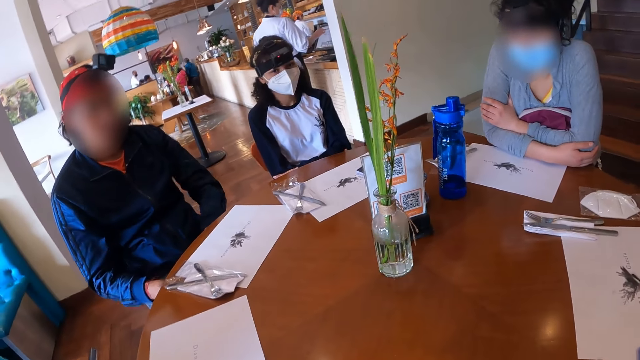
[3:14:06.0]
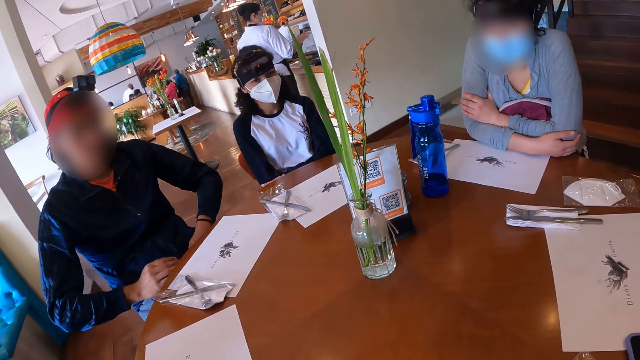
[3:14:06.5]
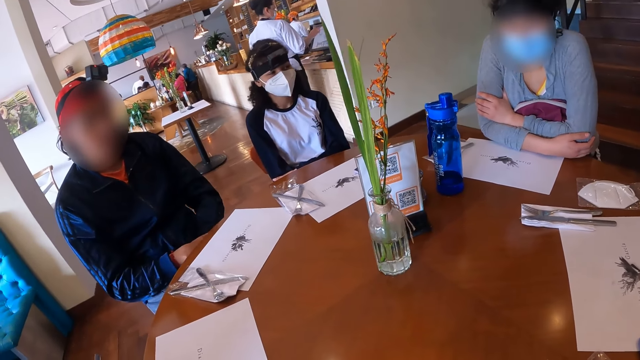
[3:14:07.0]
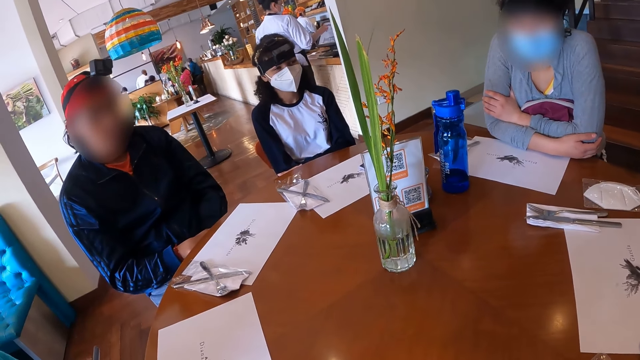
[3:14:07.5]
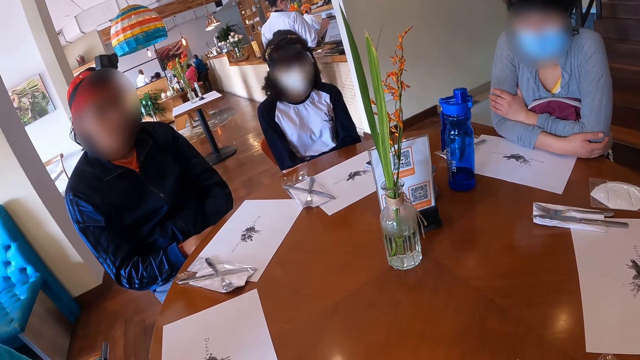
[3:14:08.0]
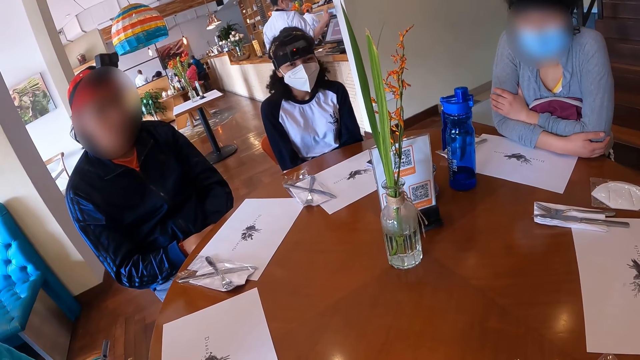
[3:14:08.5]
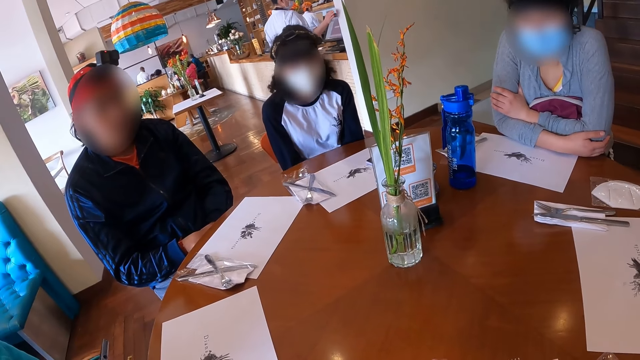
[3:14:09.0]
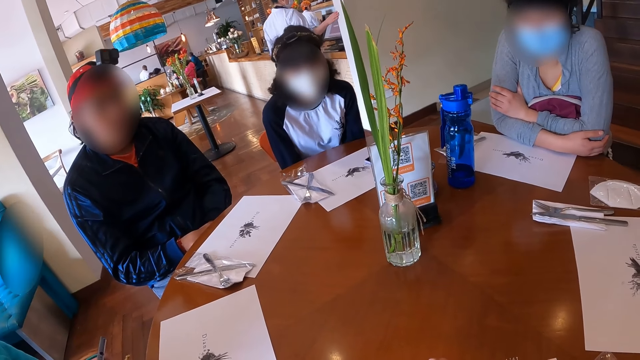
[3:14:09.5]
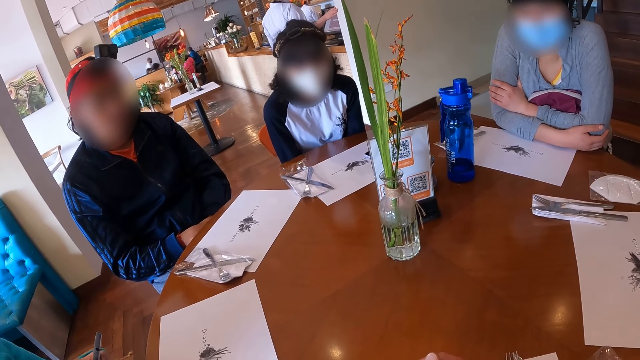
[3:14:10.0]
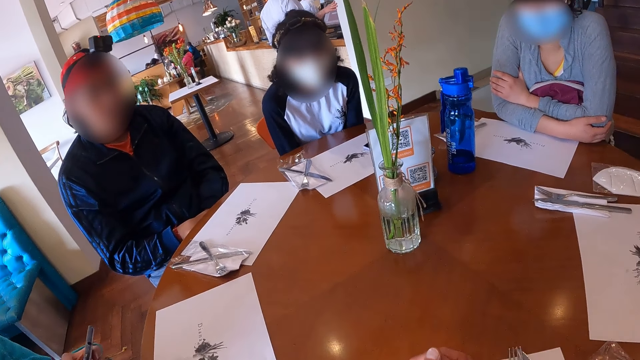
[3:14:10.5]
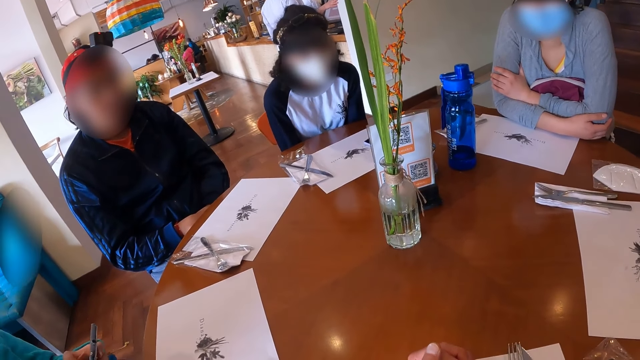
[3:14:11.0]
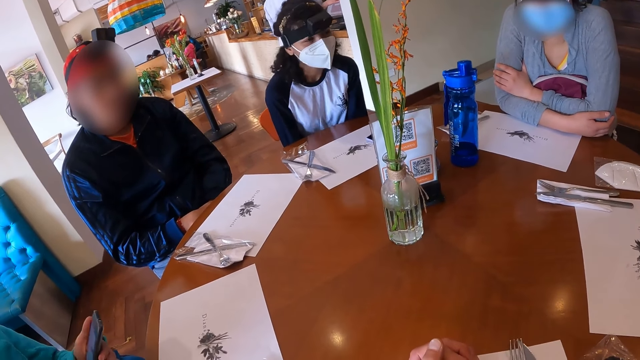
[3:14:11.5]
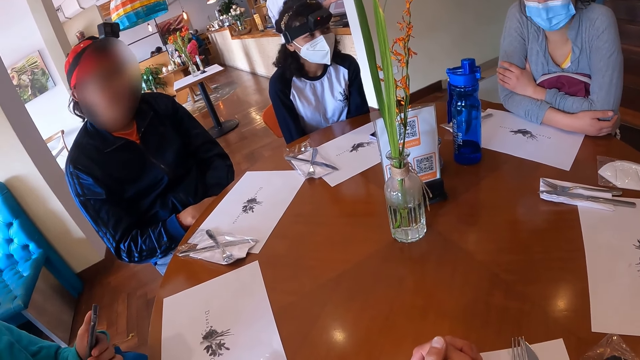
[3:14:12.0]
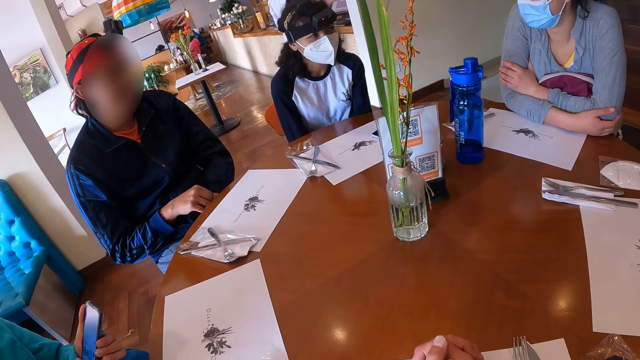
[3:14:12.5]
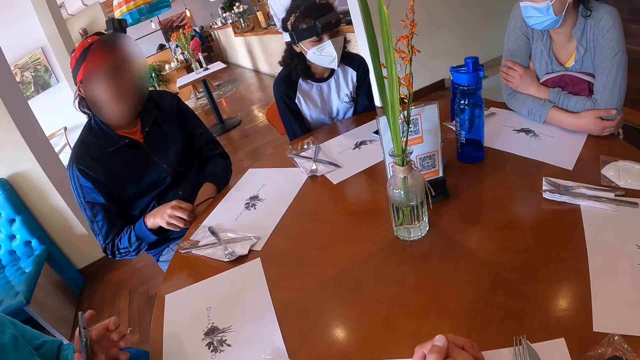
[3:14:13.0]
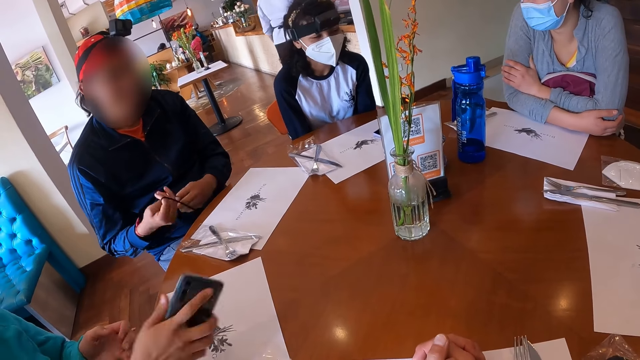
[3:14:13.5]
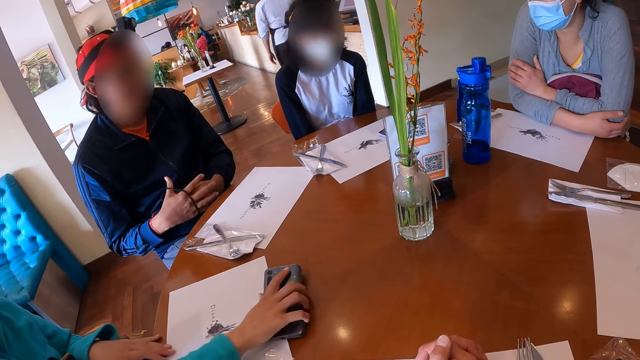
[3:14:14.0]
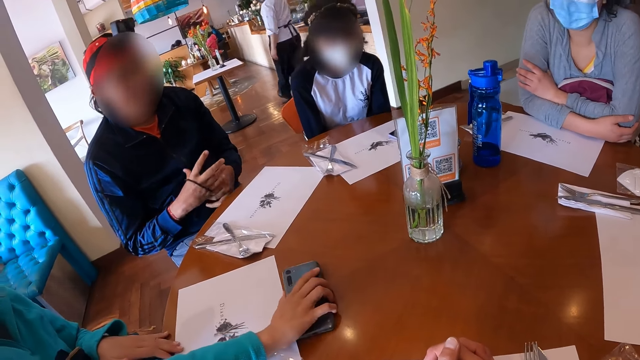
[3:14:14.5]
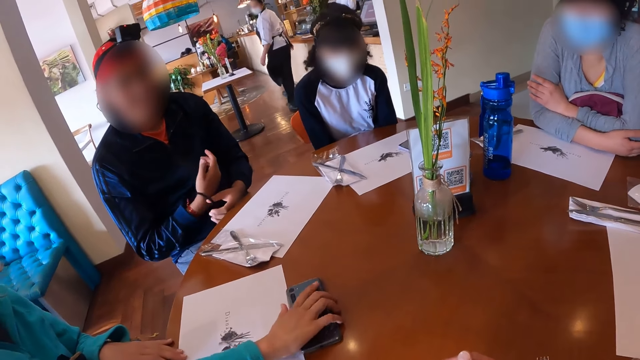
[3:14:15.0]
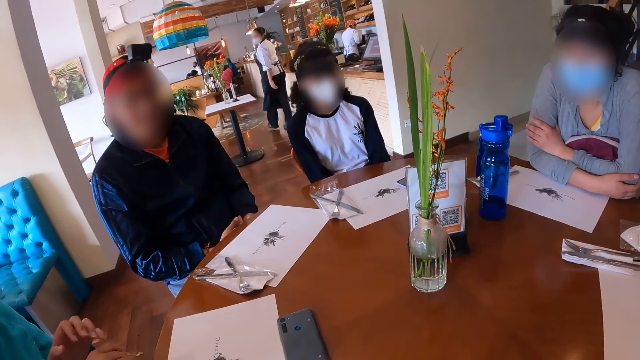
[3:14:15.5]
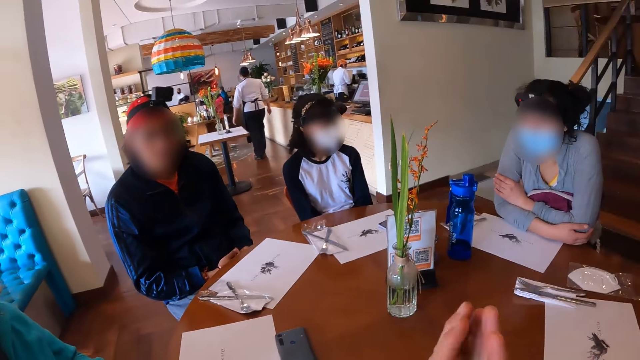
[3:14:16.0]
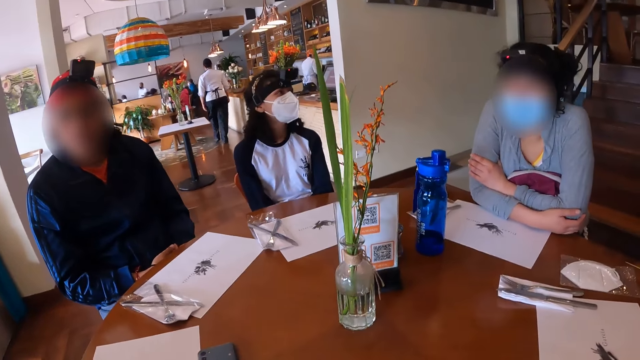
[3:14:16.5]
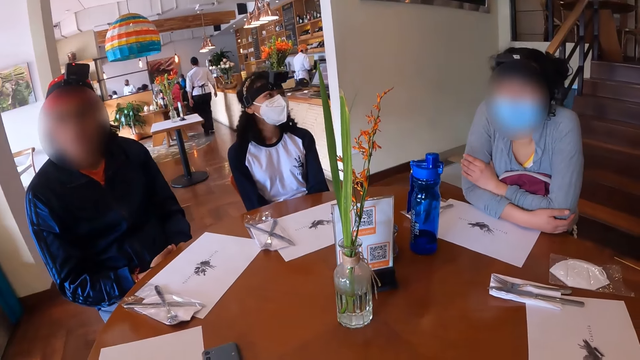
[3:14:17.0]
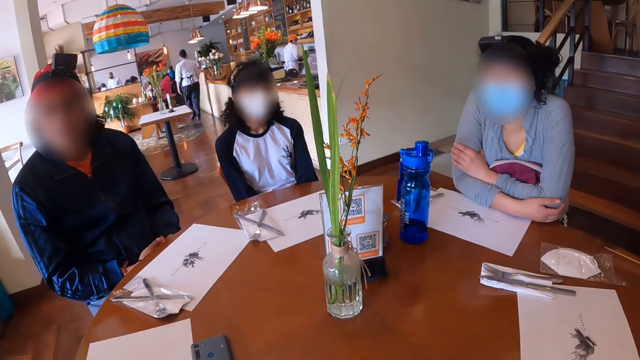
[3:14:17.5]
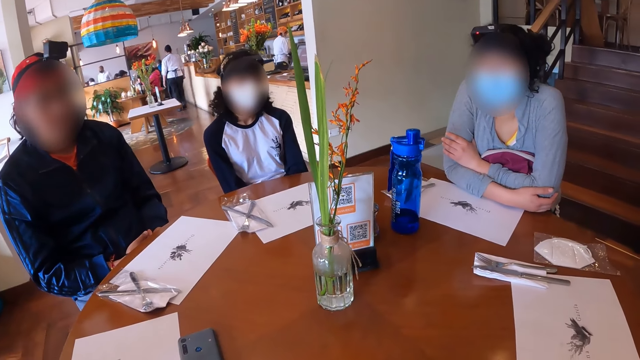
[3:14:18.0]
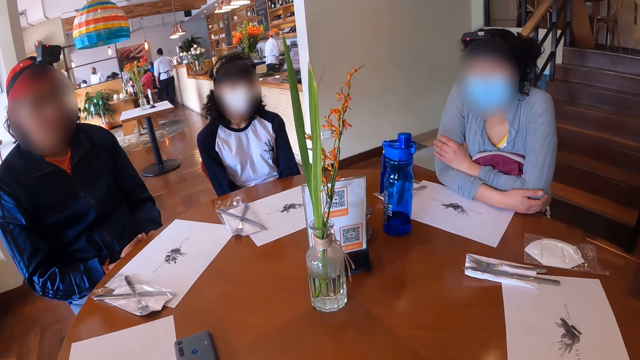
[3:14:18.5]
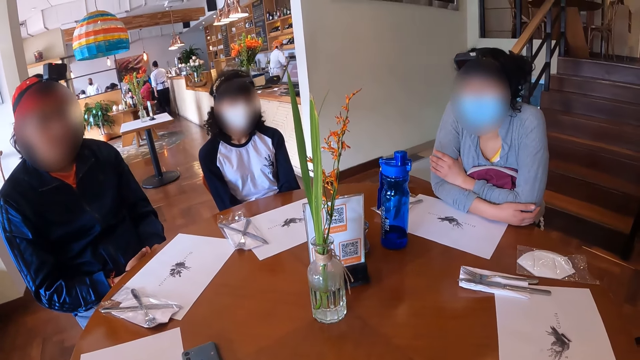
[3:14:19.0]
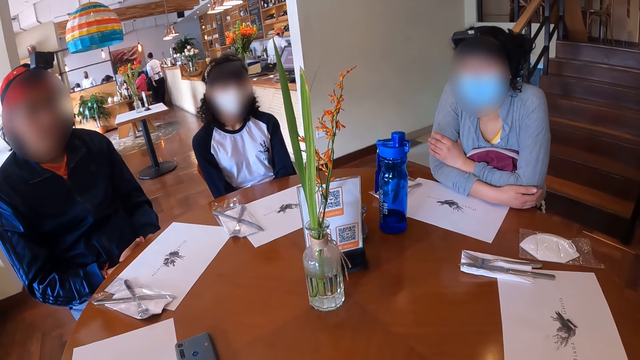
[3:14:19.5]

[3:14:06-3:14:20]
A man takes off the wristband on his left hand with his right hand. A woman drops the phone on the table with her right hand. The man wears the wristband on his right hand.

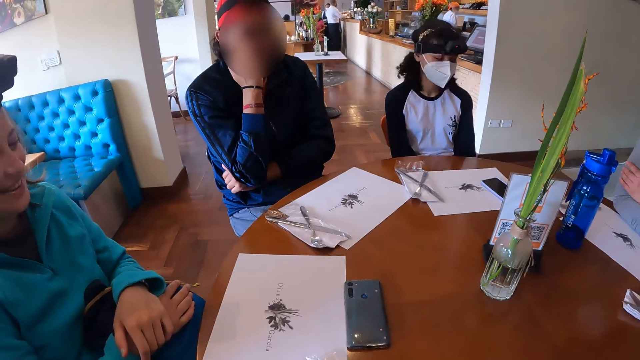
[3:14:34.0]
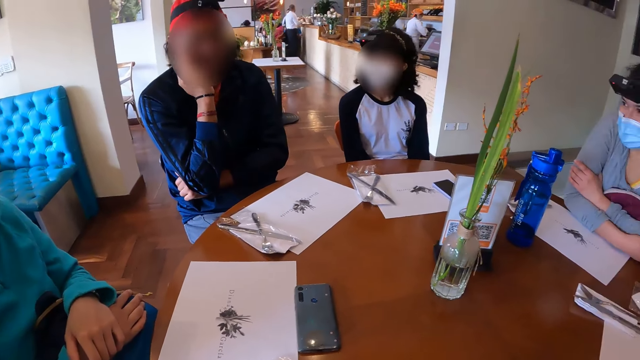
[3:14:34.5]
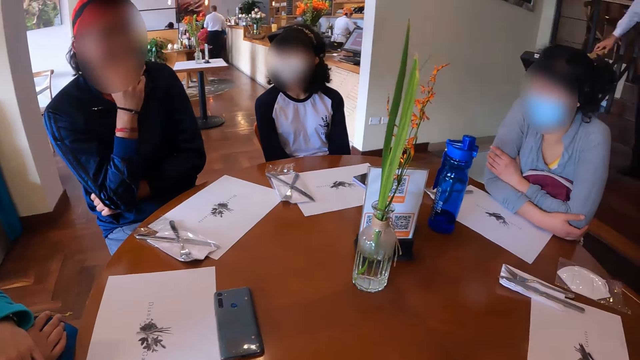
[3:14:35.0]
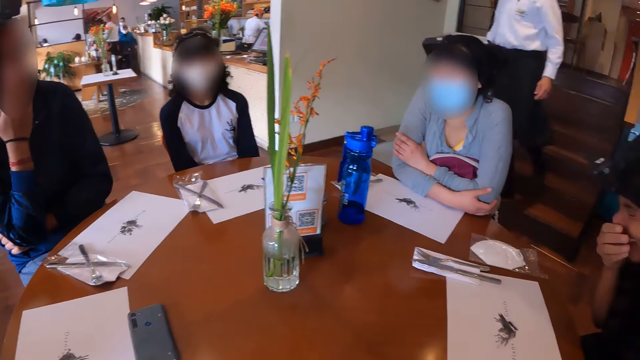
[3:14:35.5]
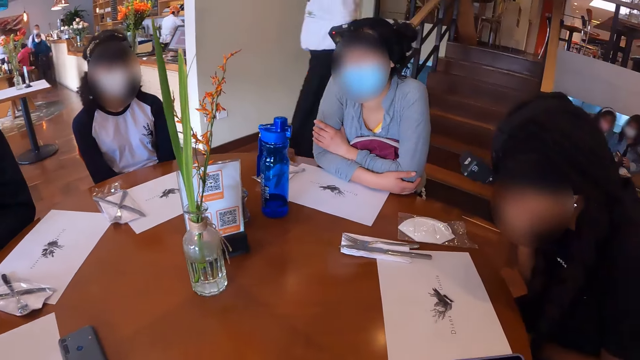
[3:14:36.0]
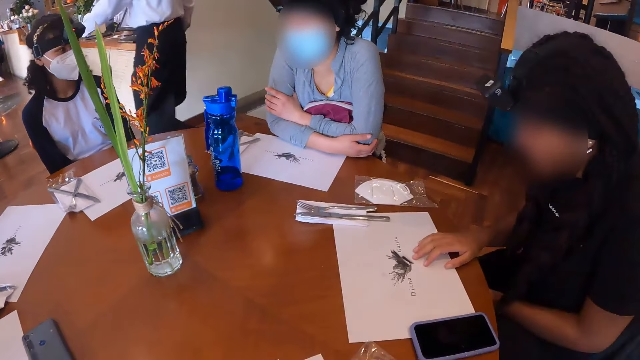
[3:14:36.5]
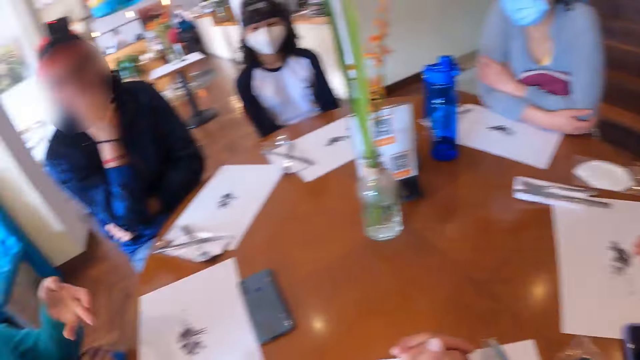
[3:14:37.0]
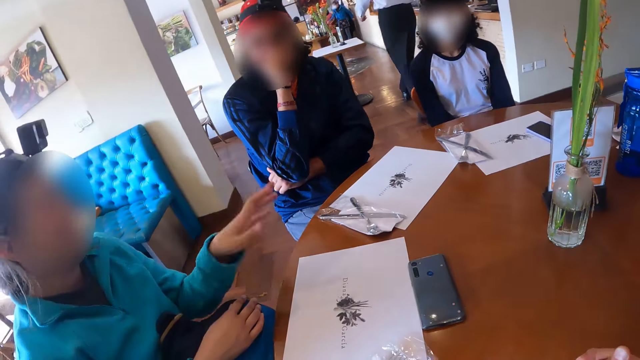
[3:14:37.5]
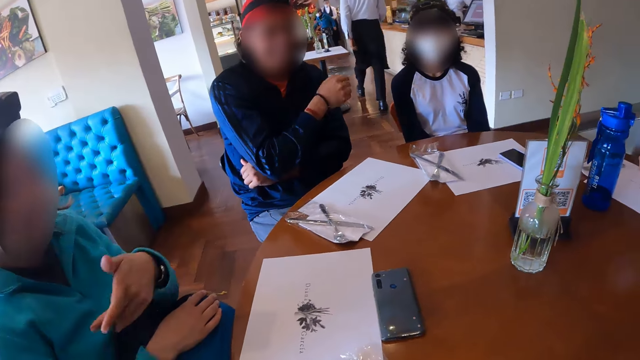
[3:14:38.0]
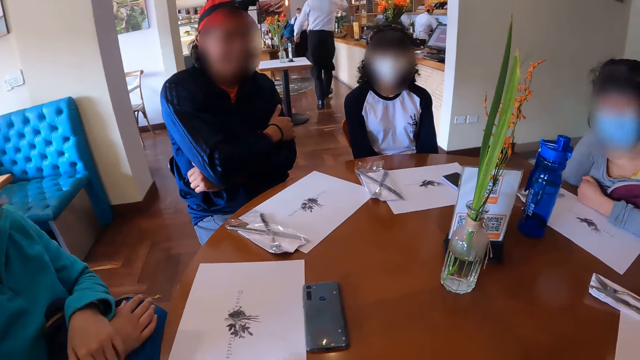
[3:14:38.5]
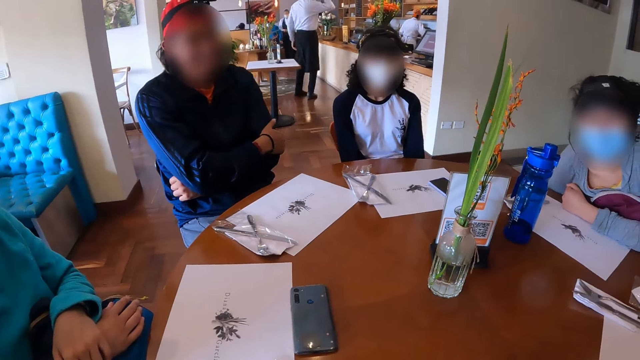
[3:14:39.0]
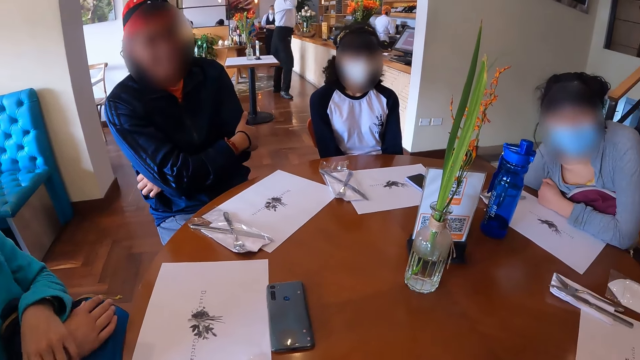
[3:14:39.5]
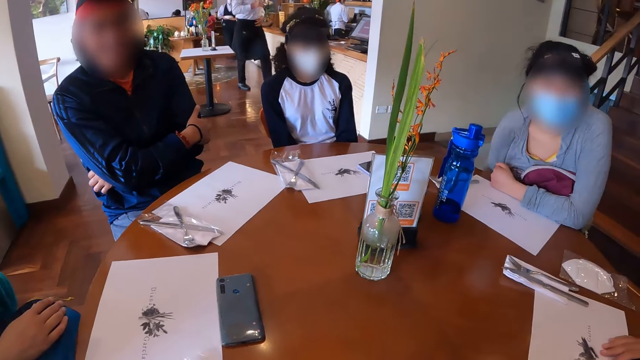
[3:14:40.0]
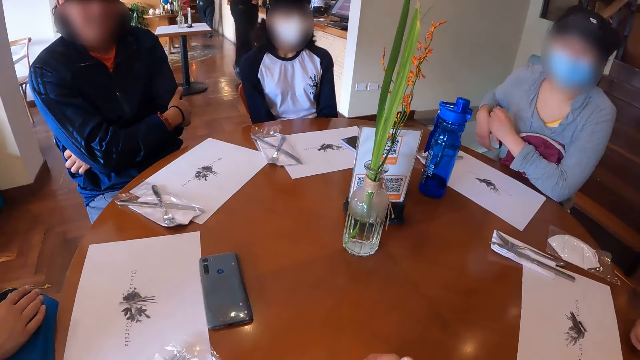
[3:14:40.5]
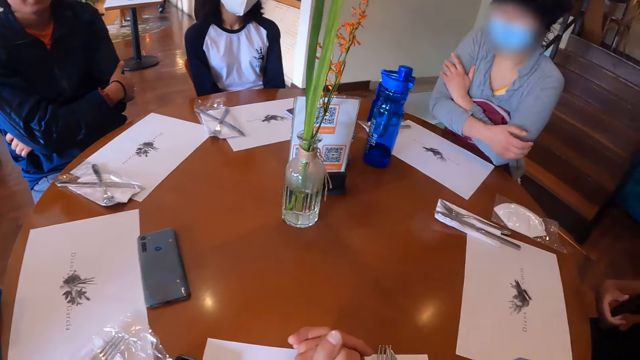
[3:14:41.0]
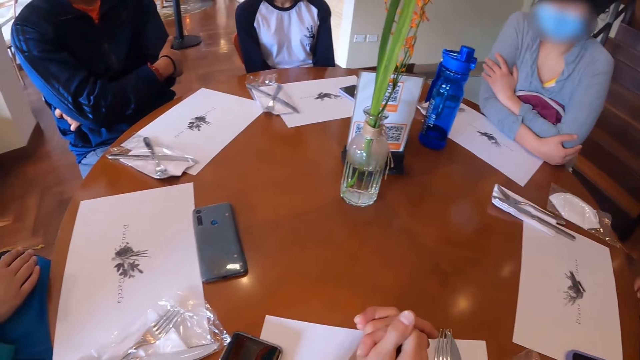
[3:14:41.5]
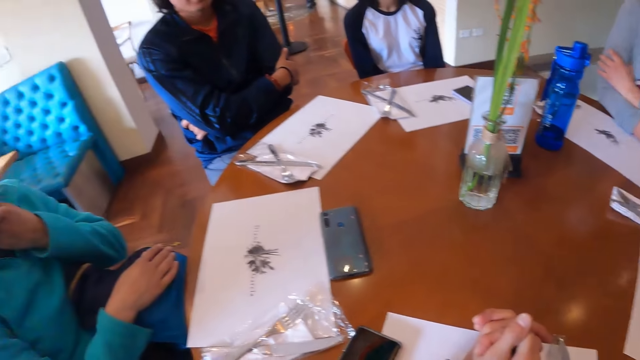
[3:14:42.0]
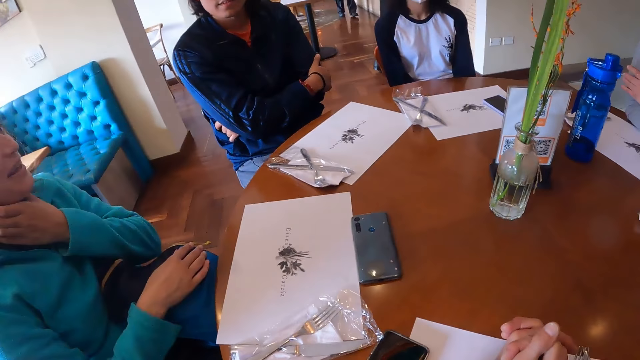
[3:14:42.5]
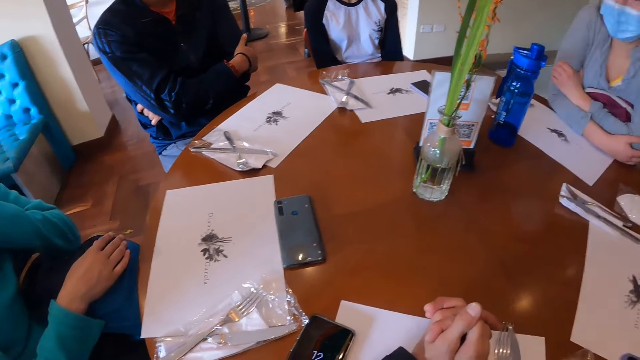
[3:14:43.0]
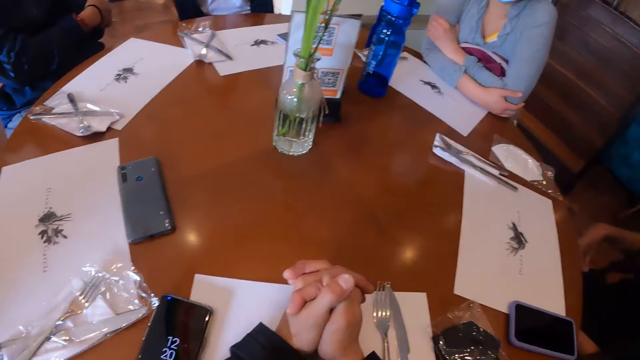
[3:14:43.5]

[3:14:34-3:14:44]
A man walks down the stairs. A girl touches a paper on the table. The camera wearer looks at a boy. The woman itches her chin with her left hand.
